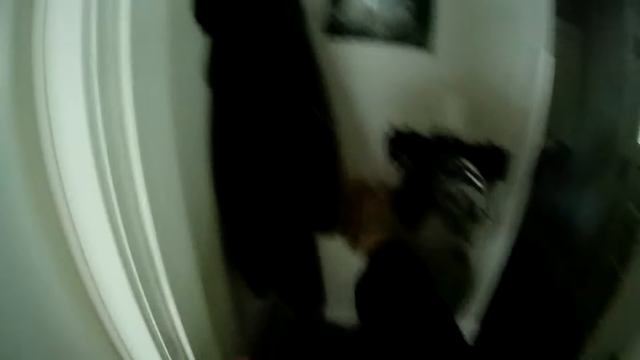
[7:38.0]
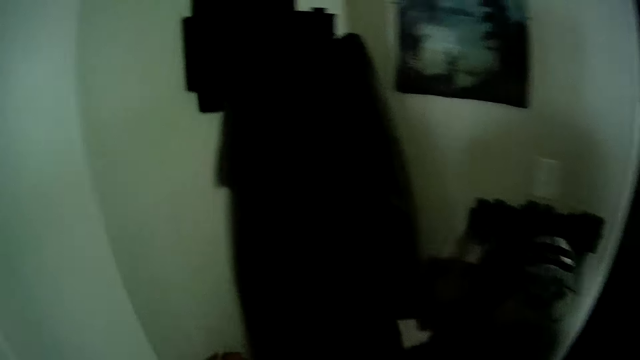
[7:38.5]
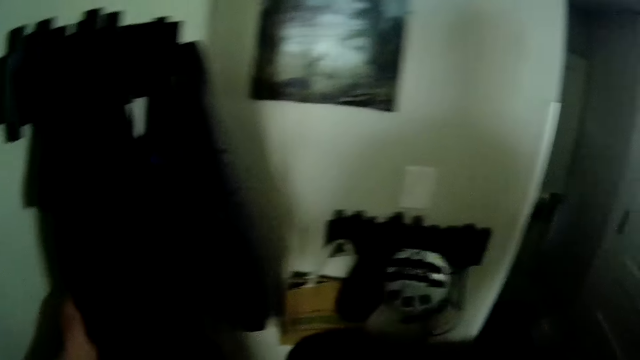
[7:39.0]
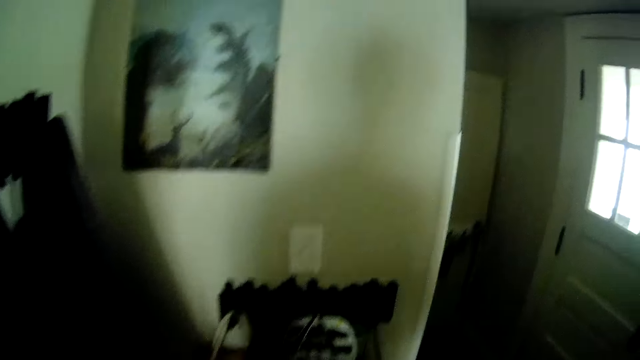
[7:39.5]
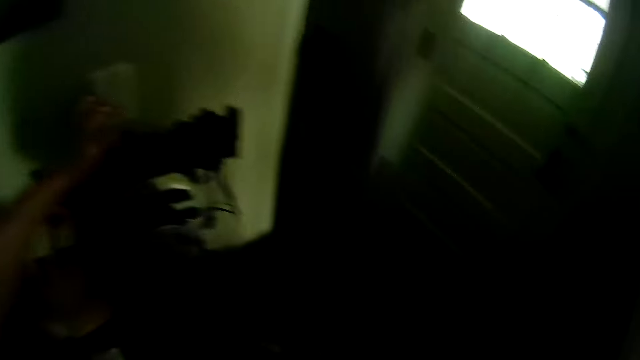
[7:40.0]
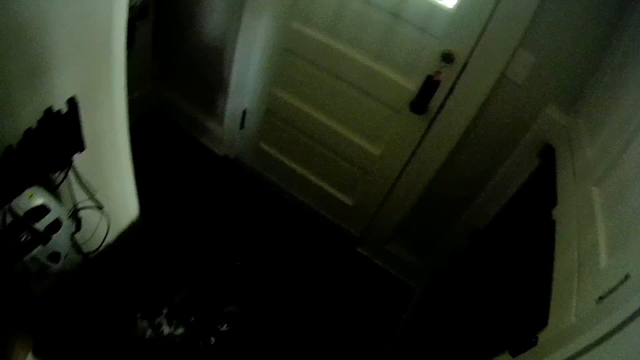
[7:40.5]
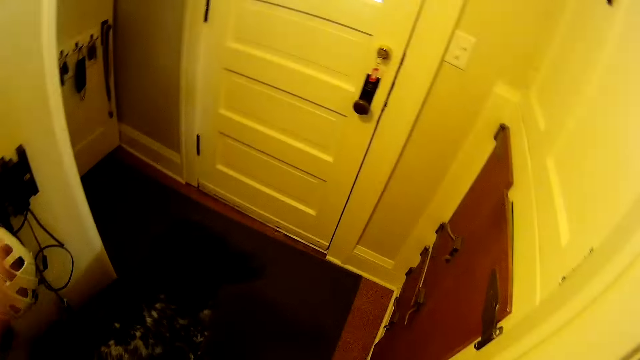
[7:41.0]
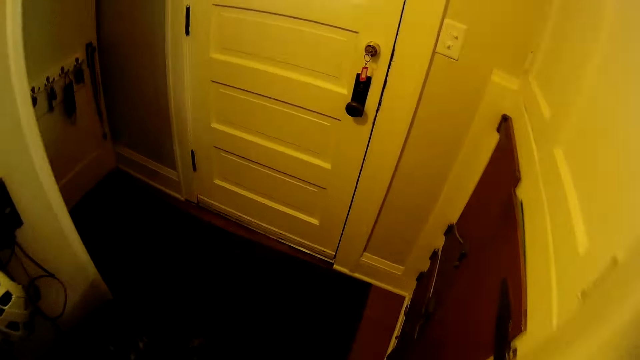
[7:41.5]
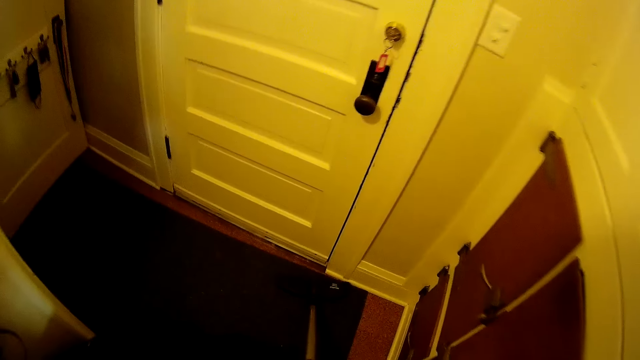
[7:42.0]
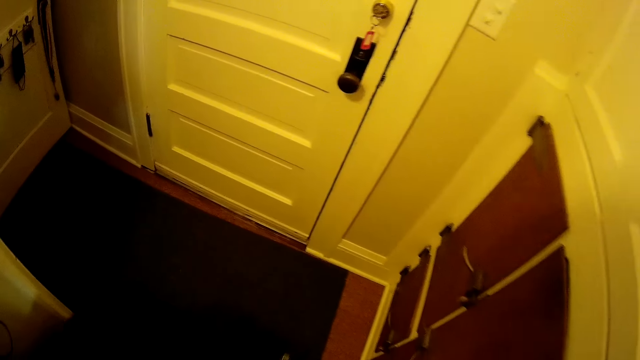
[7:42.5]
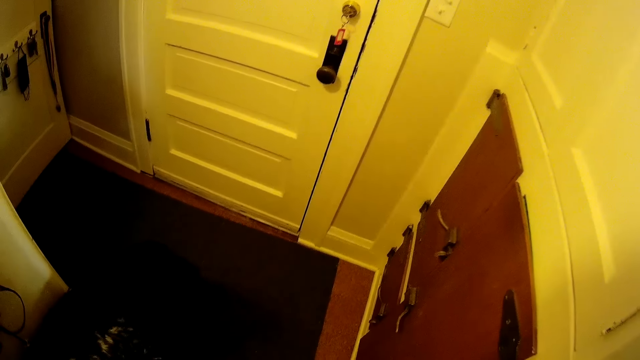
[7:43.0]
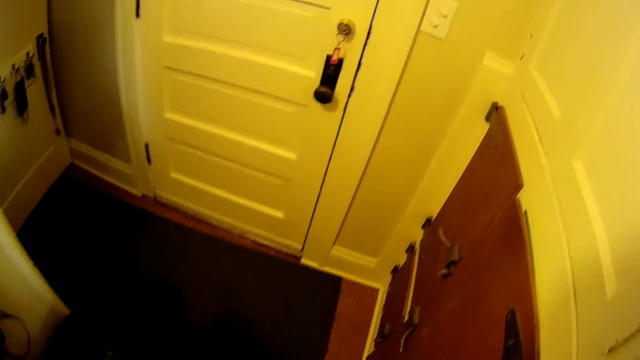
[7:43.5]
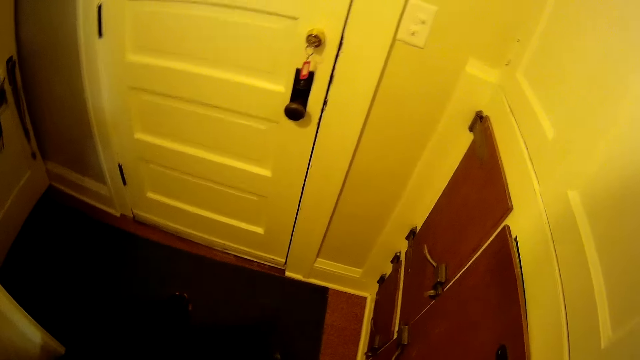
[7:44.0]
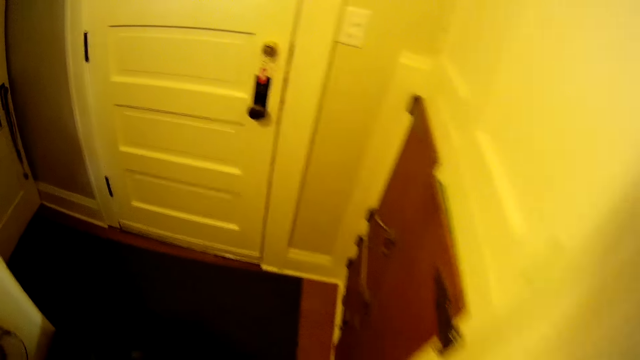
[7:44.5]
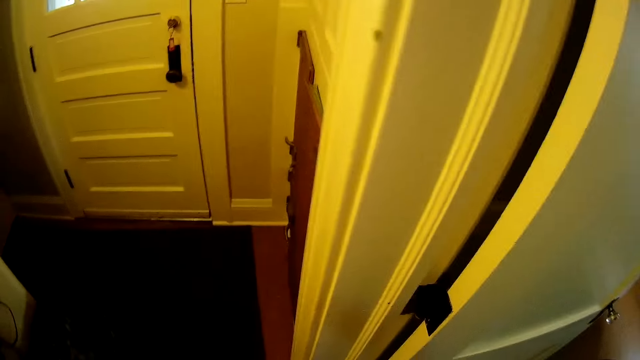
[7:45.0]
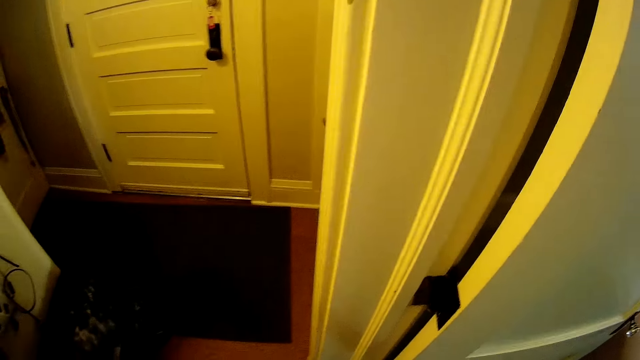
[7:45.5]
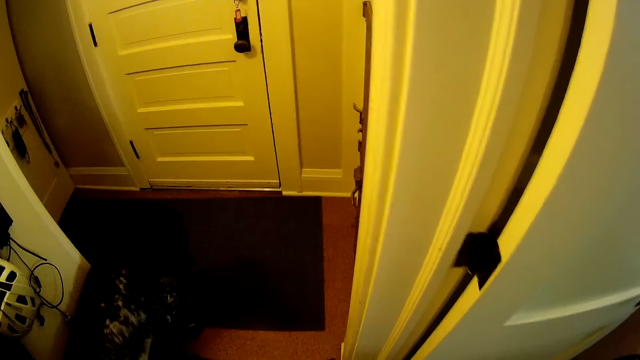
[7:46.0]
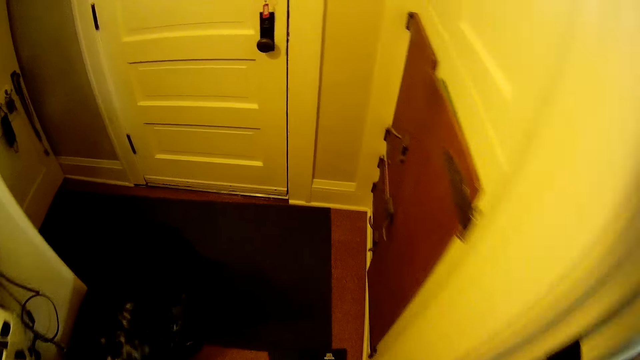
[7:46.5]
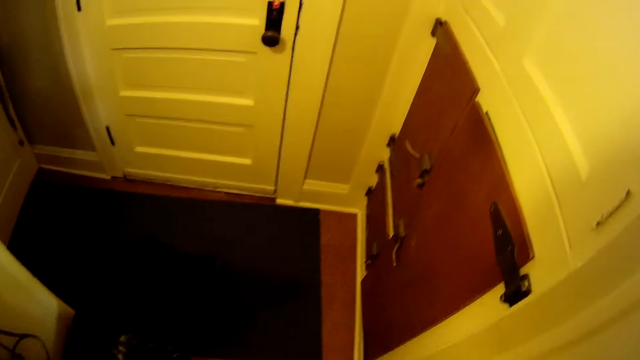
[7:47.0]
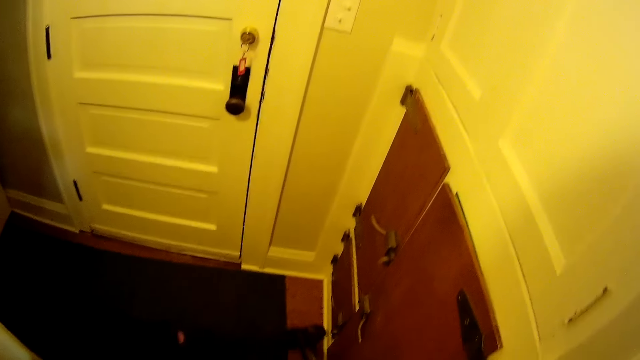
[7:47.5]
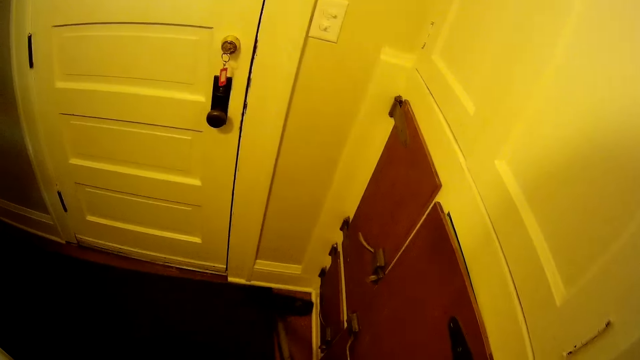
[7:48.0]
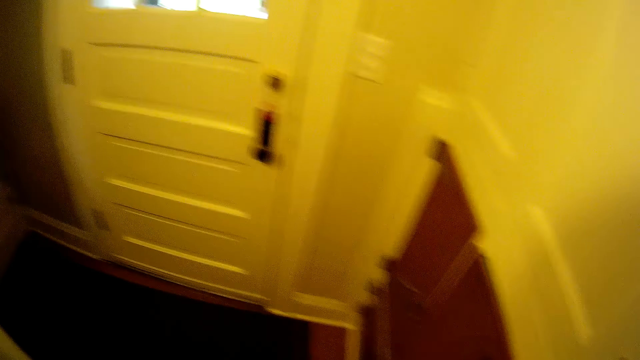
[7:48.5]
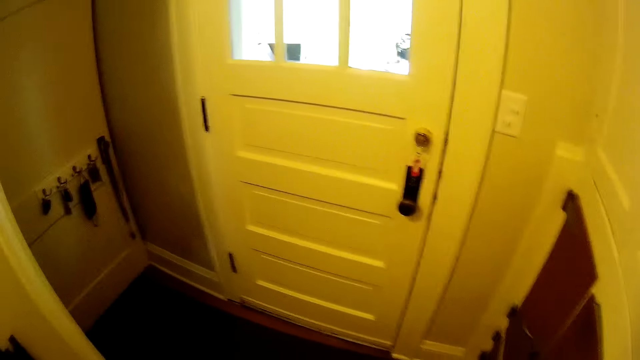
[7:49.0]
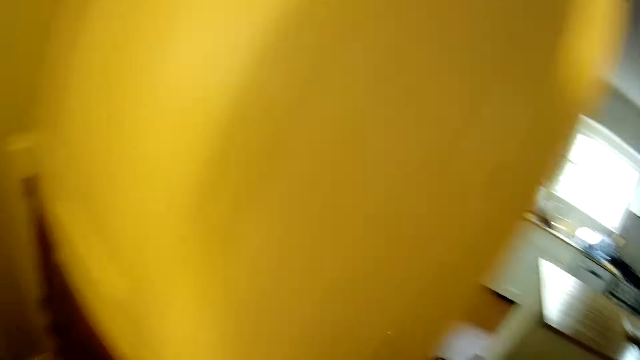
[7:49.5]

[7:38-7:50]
The camera wearer switches on the light with his left hand. He sweeps the floor with the vacuum cleaner brush in his hands.

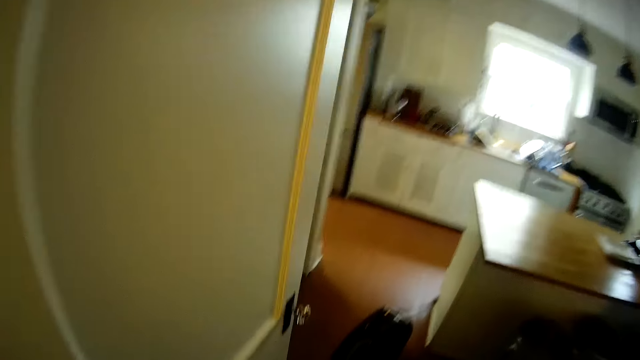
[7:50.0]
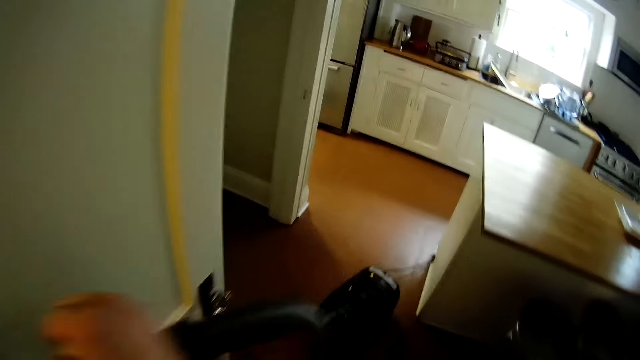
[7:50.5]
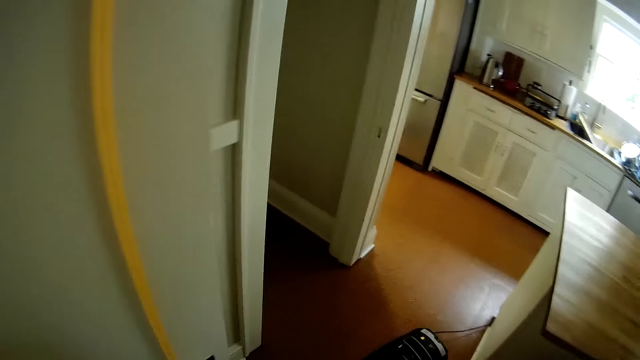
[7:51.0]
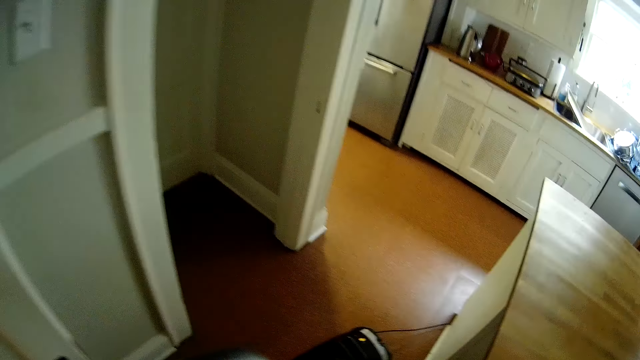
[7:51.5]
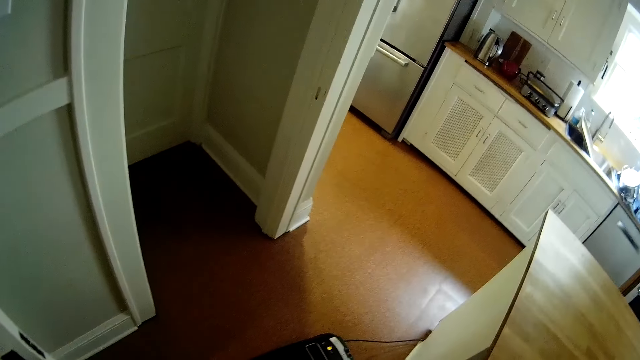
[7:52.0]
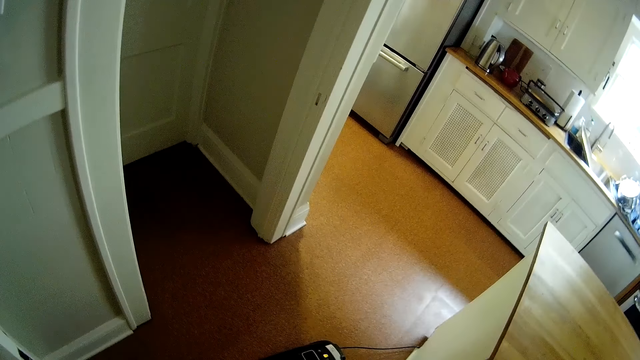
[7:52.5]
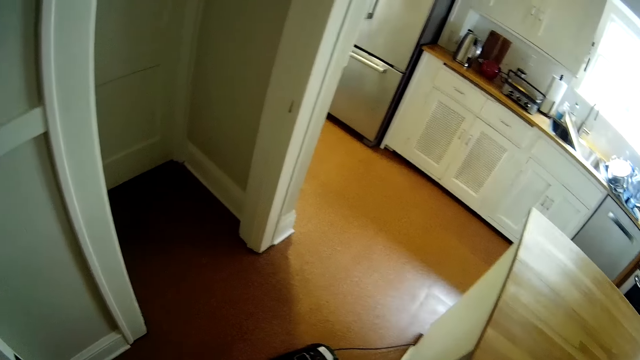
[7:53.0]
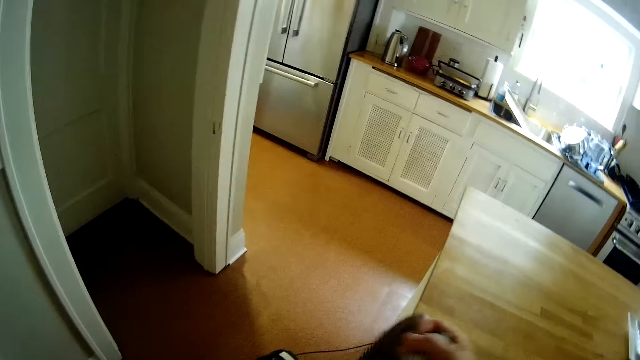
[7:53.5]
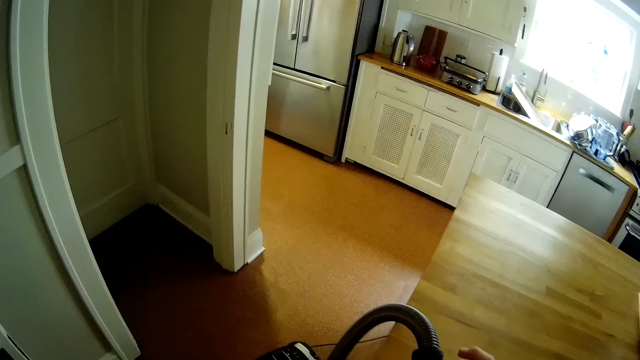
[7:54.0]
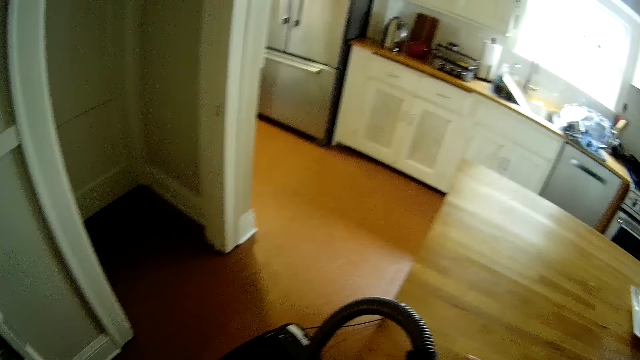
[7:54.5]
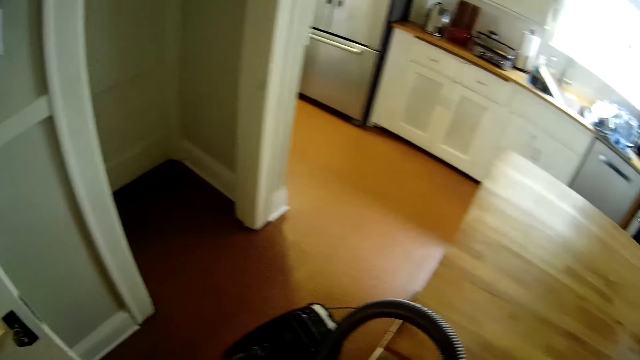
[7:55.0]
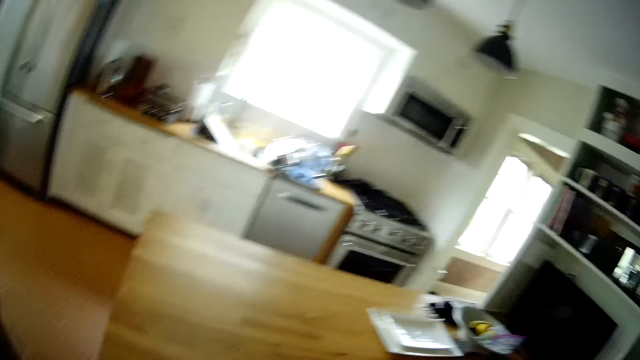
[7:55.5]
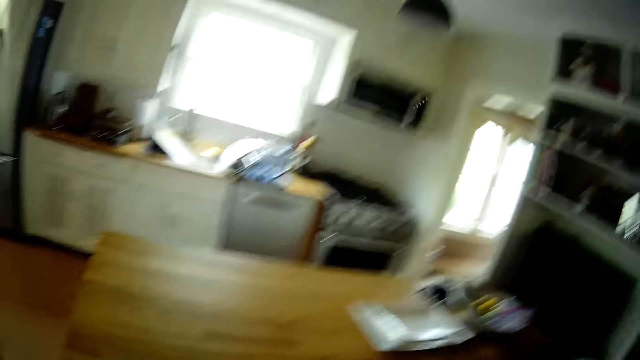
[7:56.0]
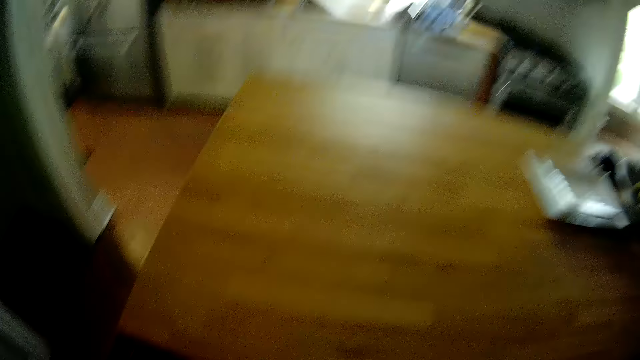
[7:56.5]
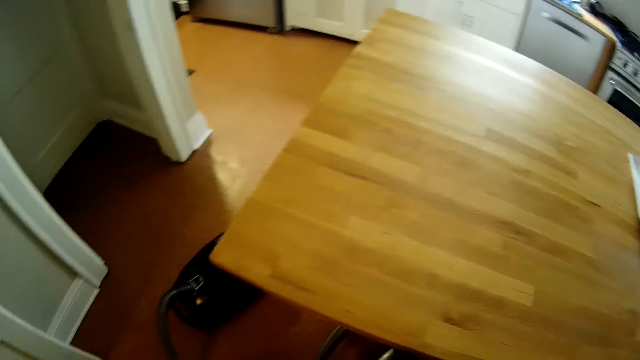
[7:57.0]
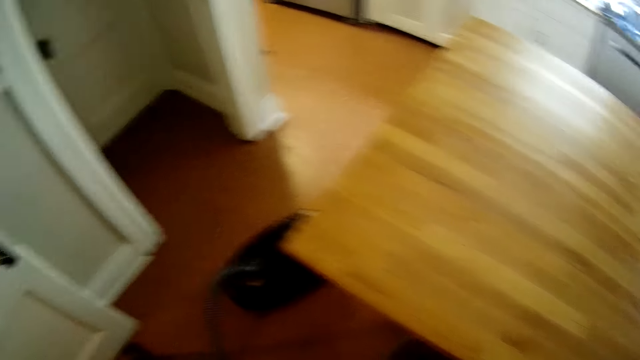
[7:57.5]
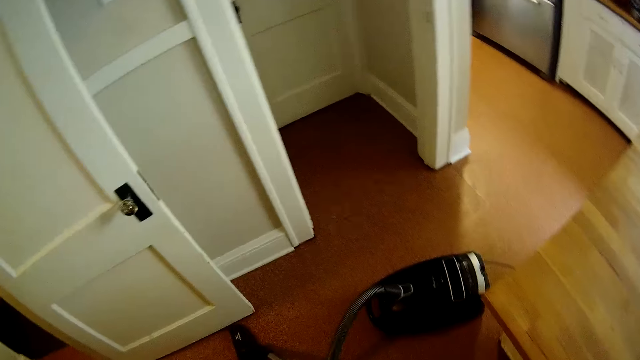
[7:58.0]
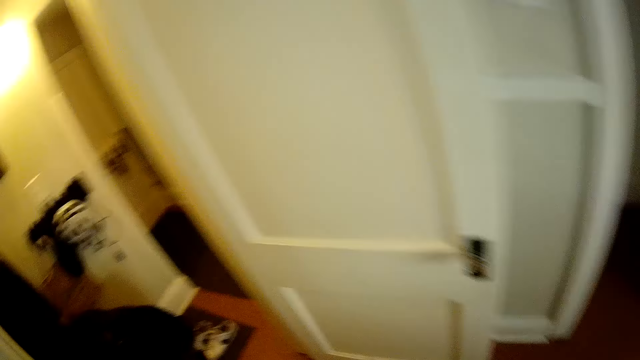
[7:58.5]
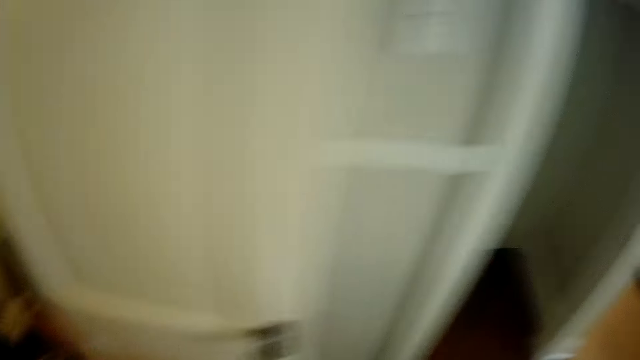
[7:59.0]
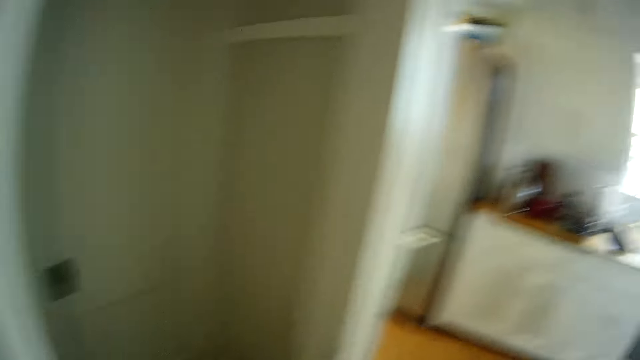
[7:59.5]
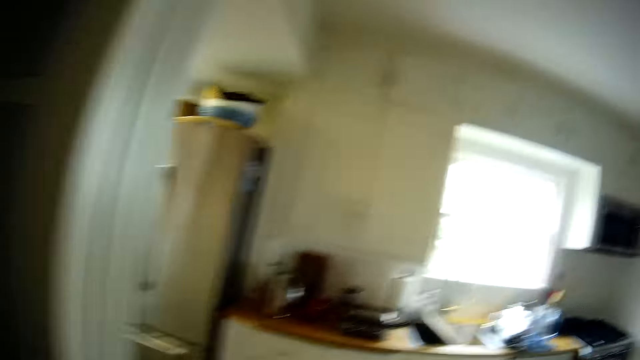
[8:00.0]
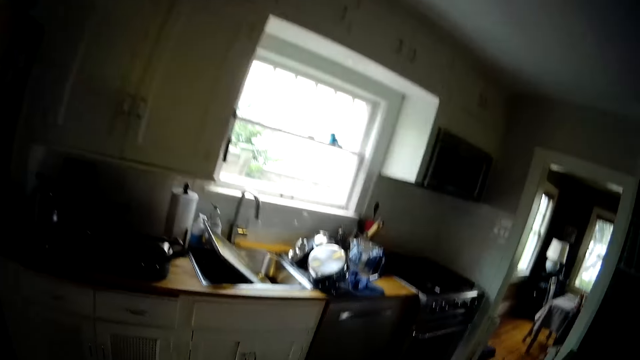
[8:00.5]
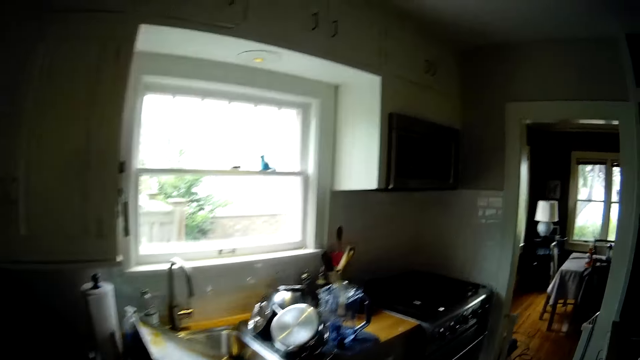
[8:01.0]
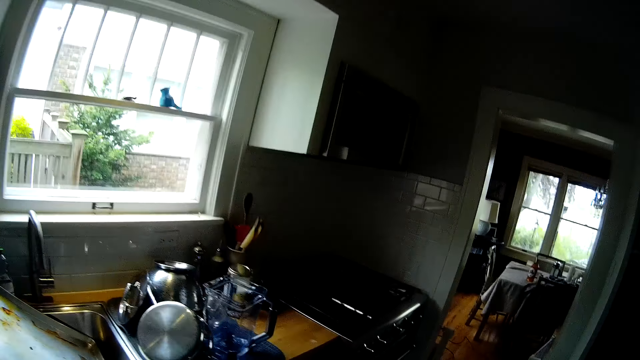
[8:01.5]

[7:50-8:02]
The camera wearer places the hose pipe of the vacuum cleaner on a table. They look around and walk around.
